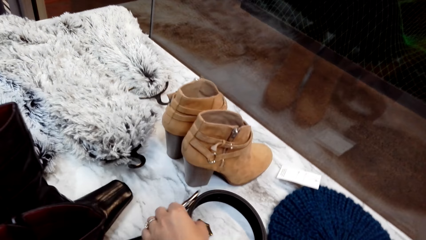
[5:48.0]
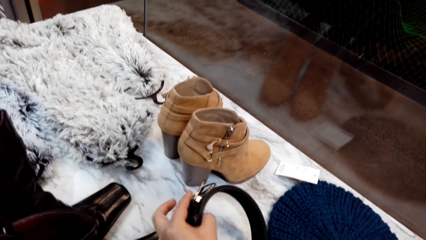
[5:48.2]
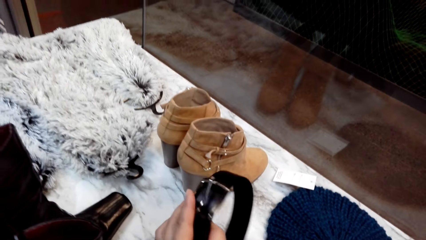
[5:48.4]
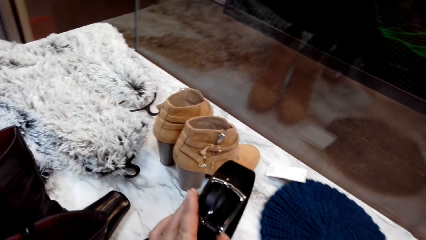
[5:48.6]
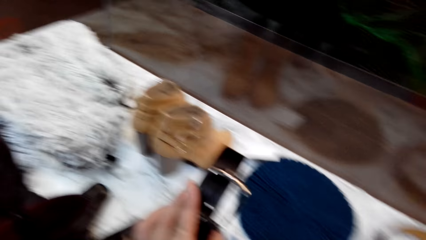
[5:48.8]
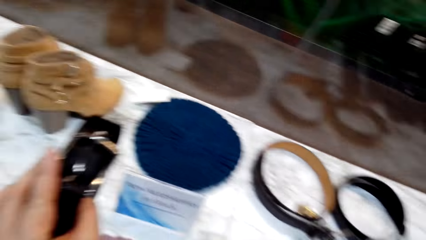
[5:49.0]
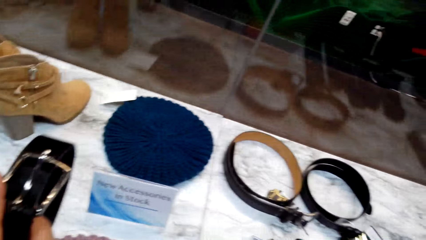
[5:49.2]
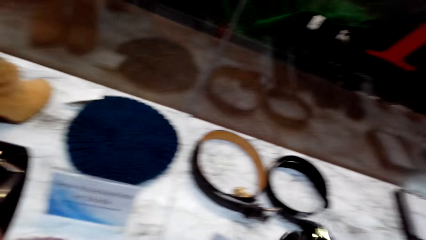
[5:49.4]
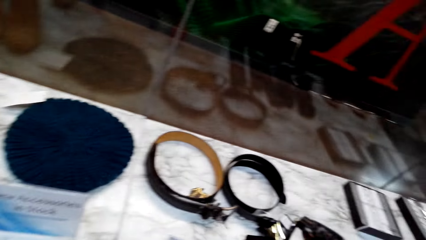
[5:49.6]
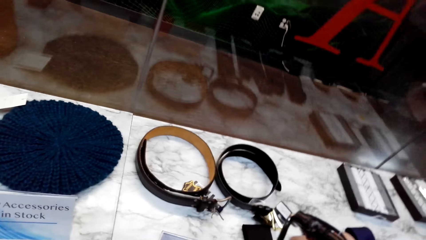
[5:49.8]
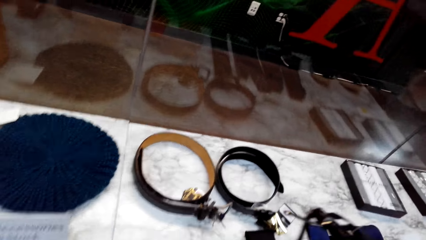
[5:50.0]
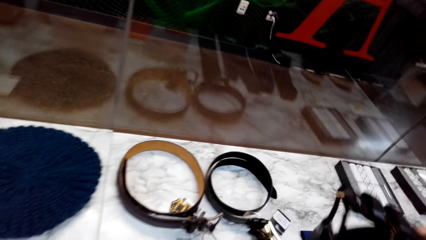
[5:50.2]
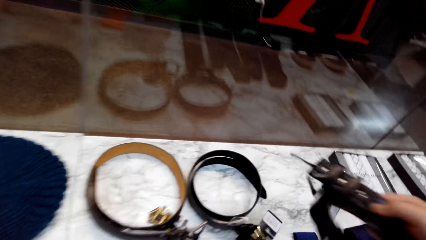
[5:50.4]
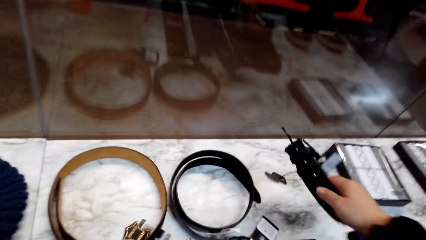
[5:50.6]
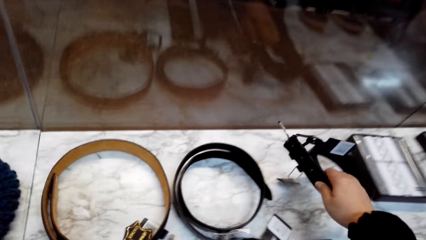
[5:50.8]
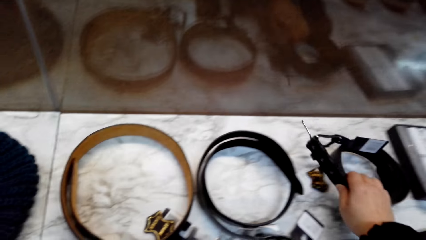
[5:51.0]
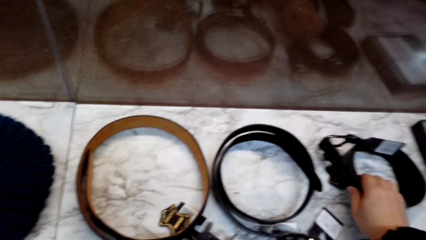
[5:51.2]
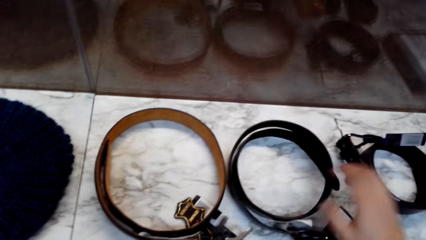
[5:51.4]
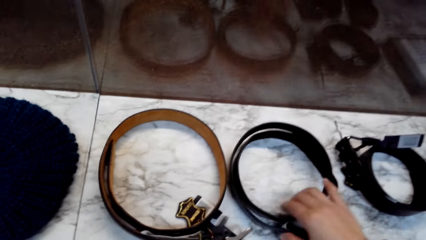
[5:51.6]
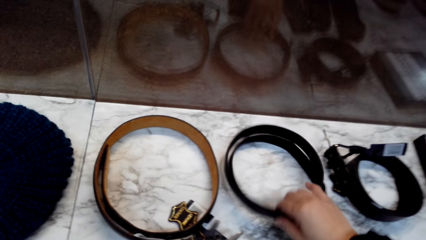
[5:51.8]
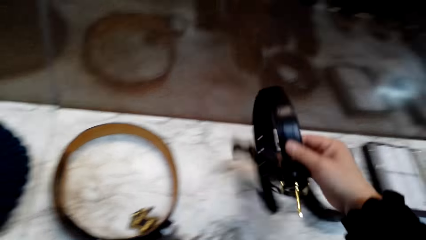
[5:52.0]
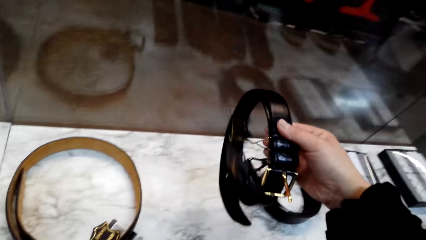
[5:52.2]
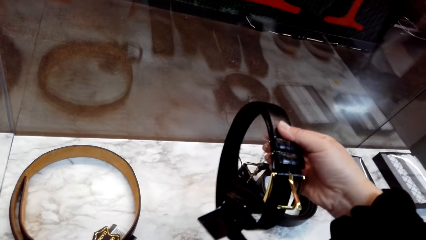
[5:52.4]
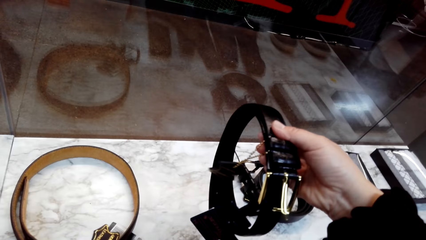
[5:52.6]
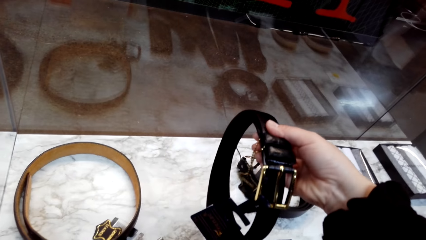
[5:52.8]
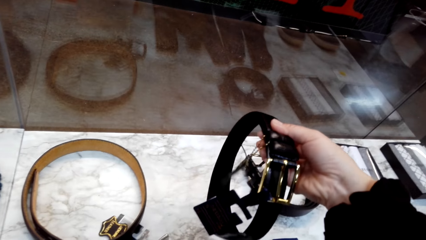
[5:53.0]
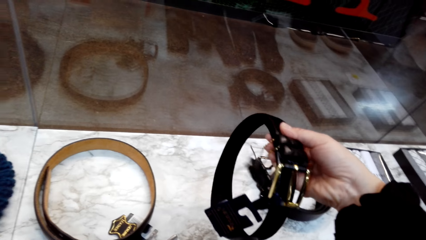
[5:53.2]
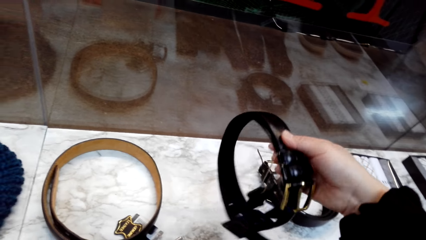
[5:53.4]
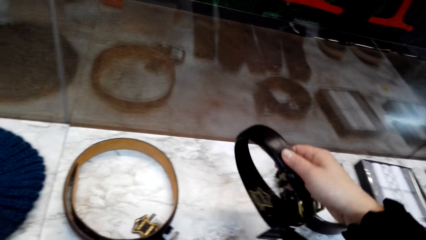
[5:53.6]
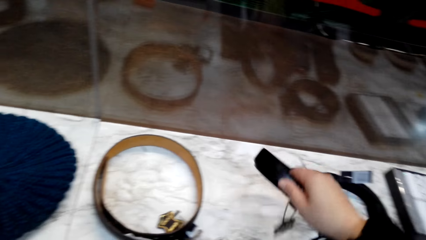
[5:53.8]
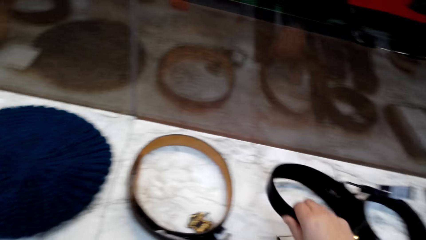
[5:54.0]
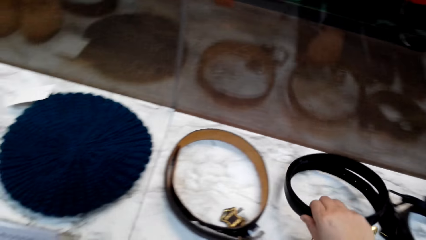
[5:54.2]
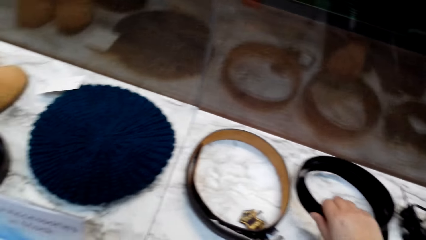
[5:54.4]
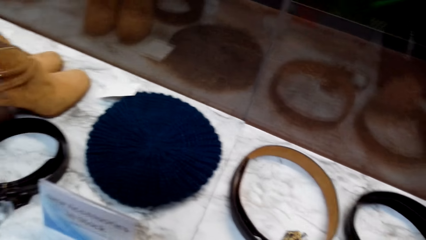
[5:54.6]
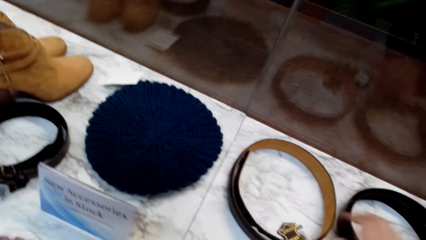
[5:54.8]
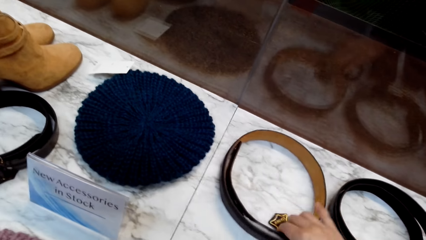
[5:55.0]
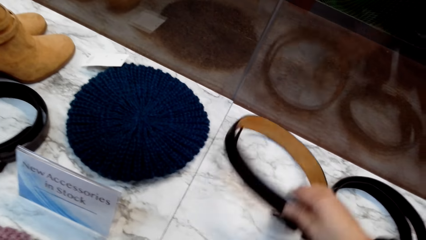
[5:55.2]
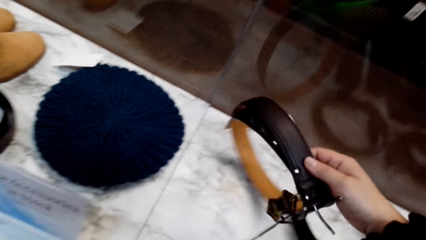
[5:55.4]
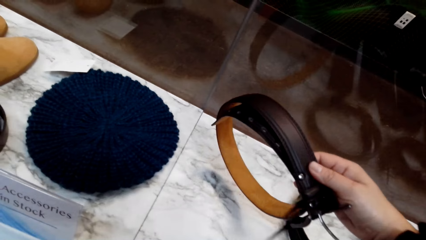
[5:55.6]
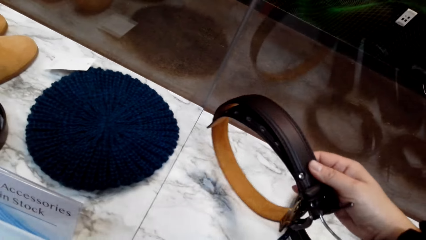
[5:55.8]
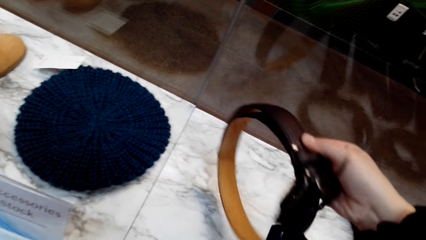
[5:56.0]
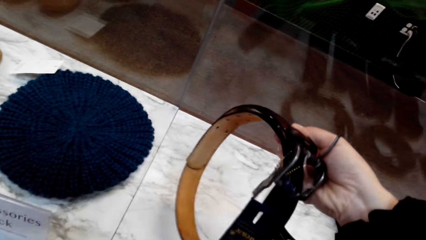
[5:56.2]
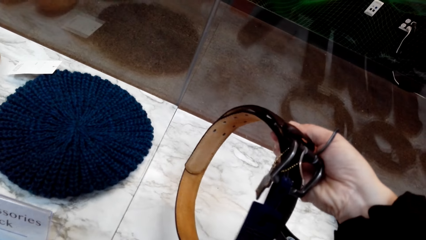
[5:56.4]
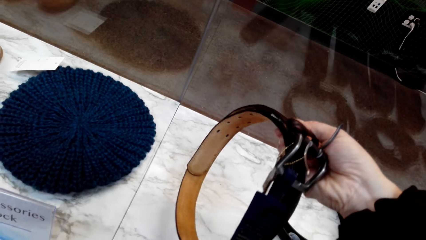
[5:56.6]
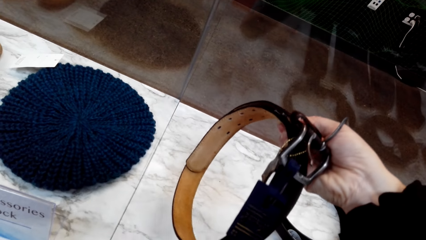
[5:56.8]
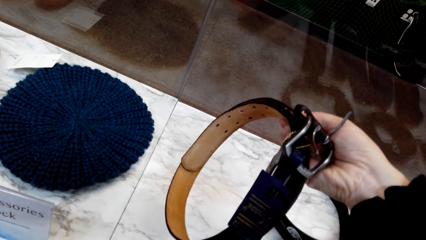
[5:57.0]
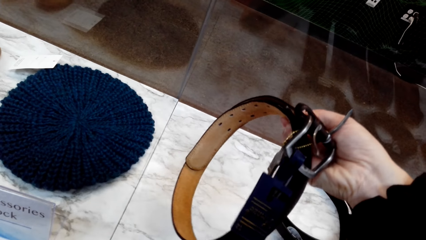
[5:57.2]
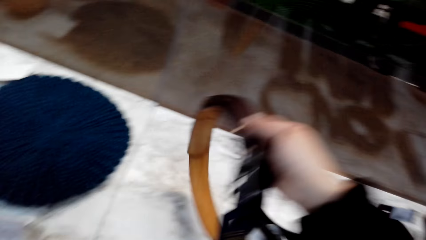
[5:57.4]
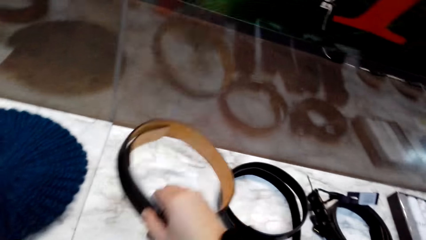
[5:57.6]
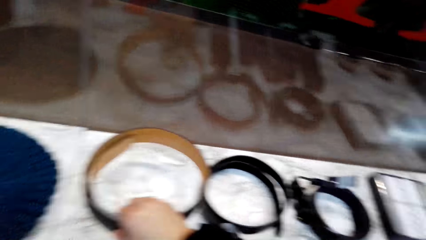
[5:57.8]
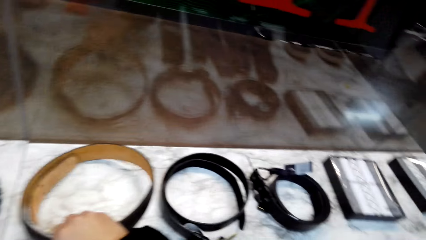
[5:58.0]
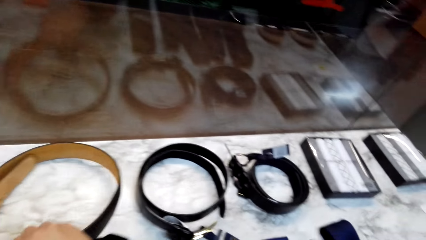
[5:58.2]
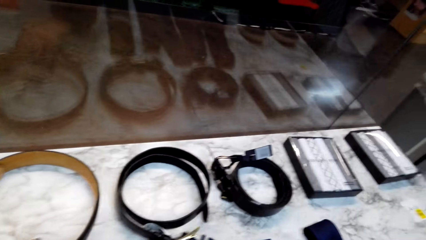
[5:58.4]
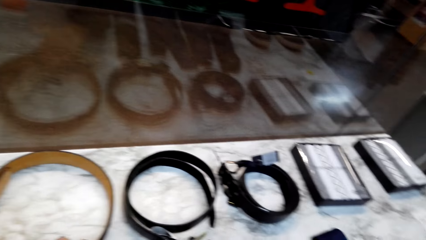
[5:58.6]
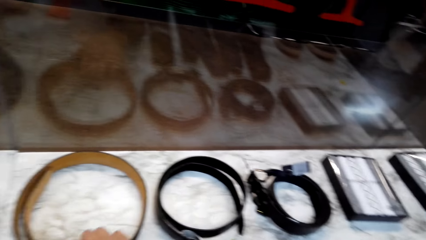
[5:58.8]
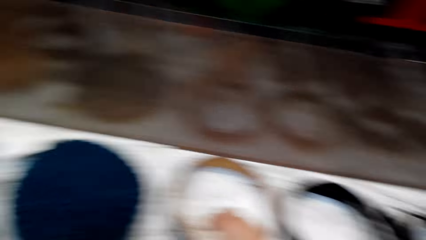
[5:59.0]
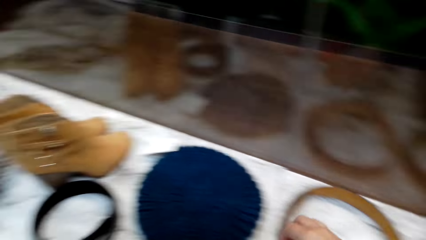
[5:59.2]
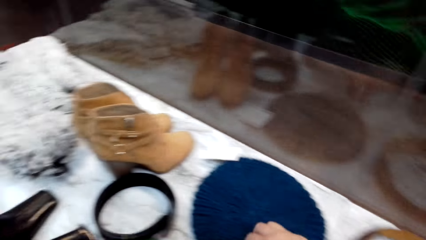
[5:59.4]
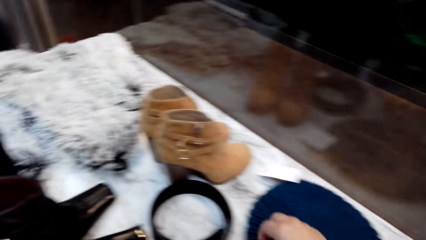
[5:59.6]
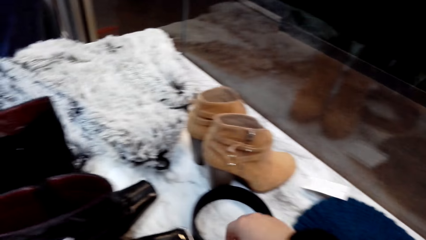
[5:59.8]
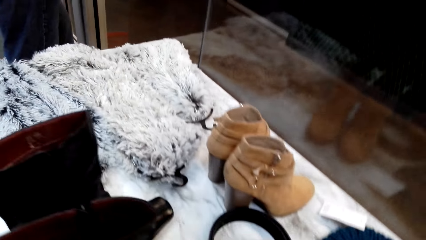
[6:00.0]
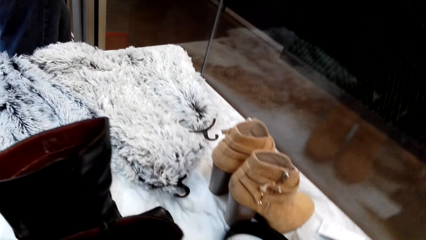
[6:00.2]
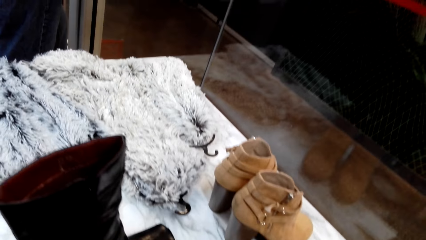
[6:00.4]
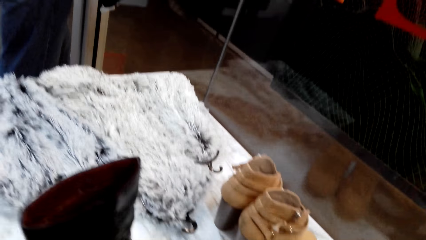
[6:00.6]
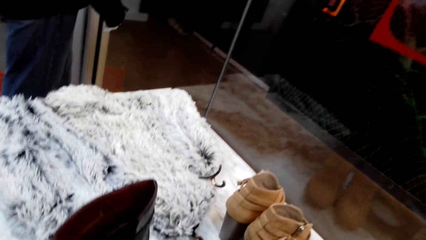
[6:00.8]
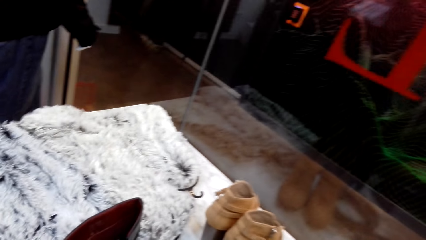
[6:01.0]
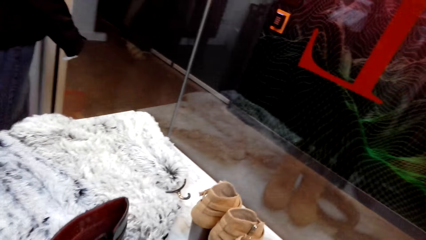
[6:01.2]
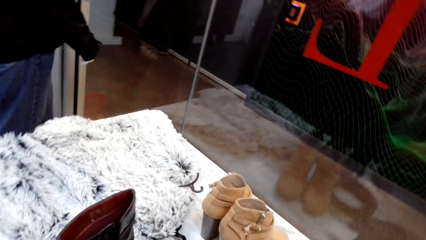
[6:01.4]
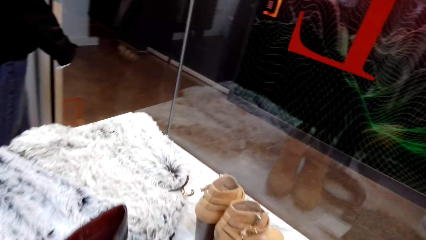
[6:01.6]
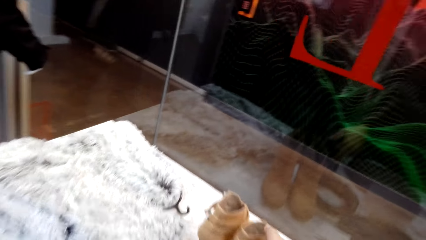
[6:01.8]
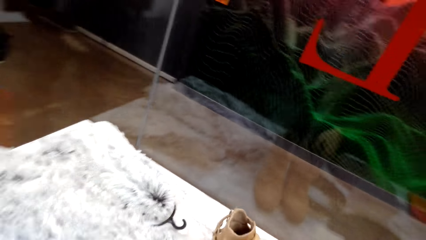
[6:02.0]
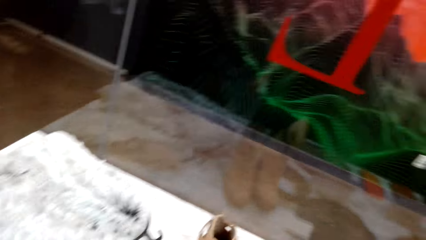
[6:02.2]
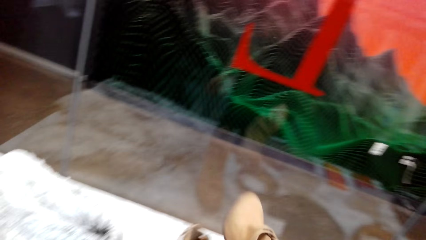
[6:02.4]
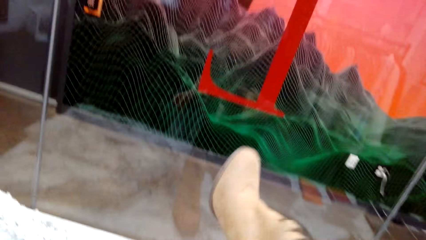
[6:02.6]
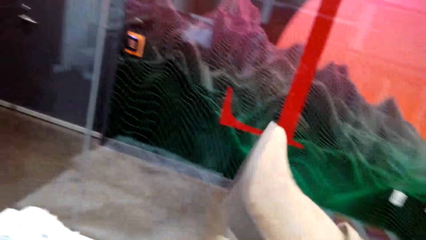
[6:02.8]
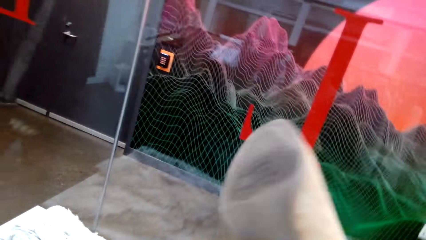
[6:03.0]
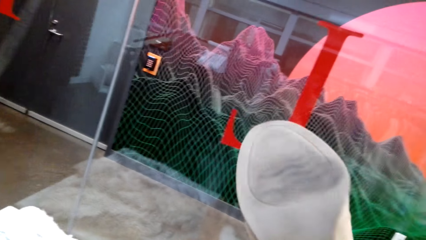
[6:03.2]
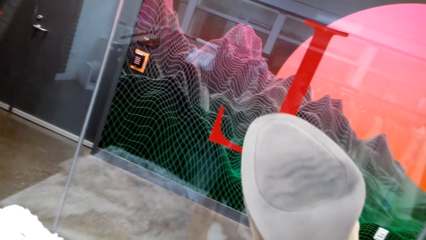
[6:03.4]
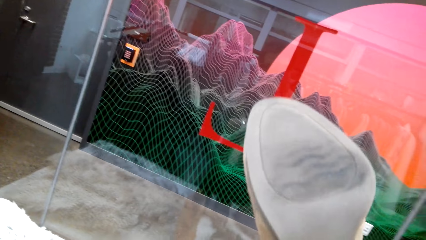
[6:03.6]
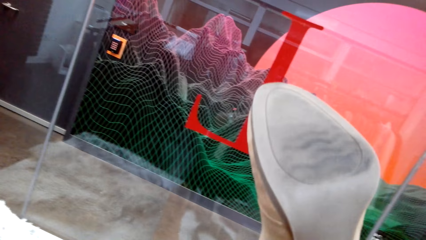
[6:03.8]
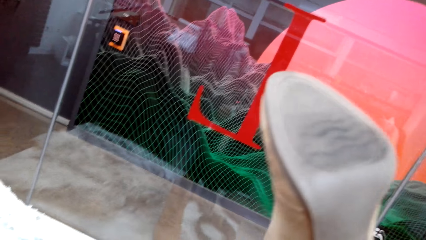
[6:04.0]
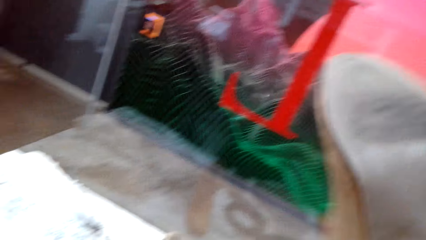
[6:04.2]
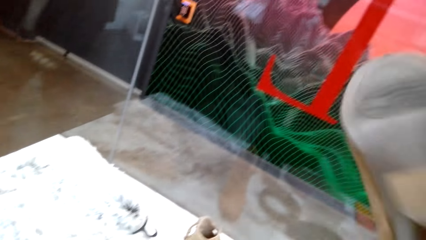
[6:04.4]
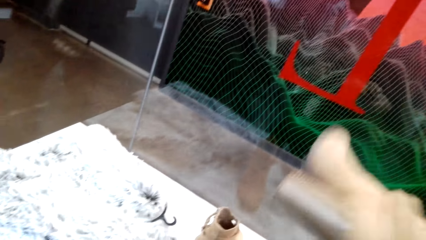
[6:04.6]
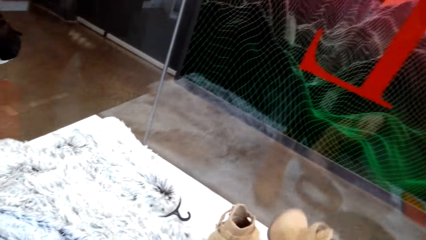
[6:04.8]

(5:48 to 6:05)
The camera wearer picks up a belt. They look at the two belts. They put a belt on the table. They pick up a belt, look at the belt, and put a belt on the table. They pick up a belt and put a belt on the table. They pick up a shoe boot. They look at the boots.
